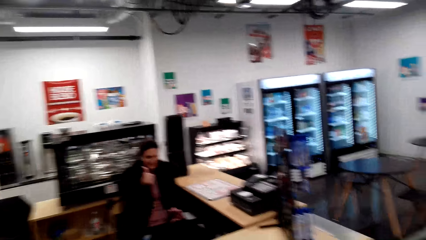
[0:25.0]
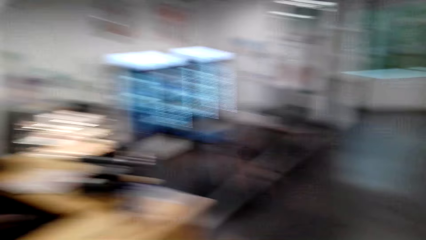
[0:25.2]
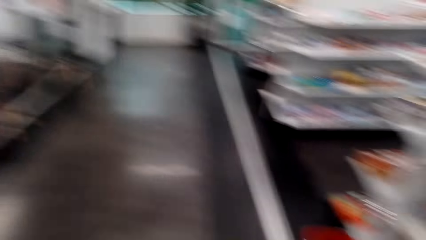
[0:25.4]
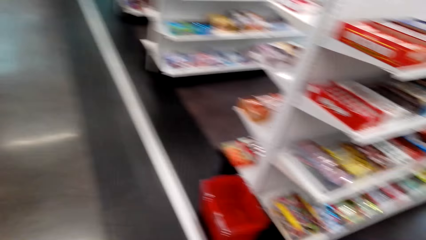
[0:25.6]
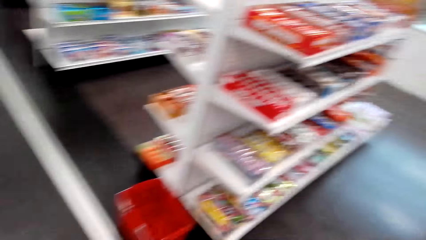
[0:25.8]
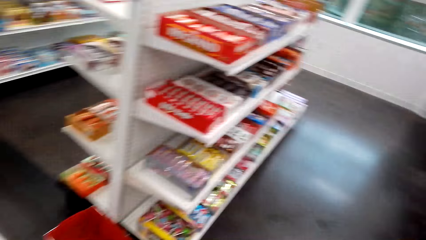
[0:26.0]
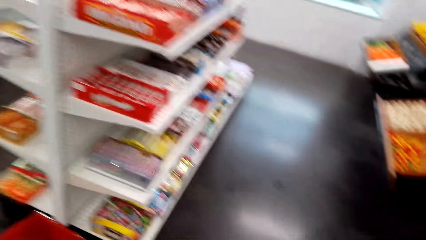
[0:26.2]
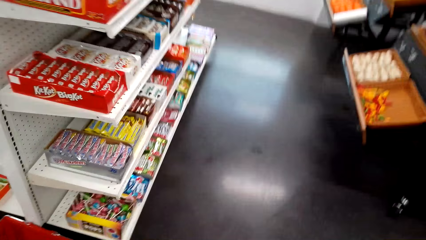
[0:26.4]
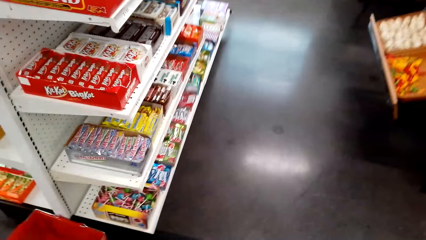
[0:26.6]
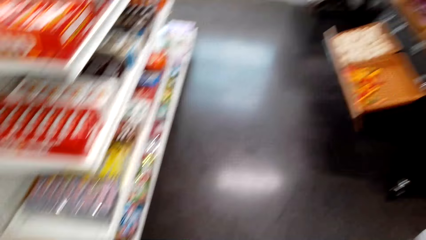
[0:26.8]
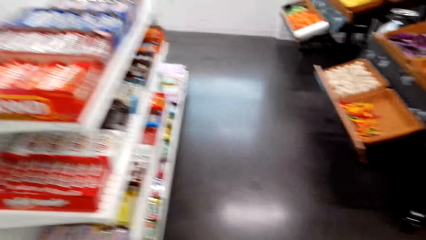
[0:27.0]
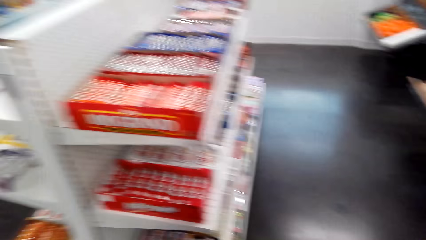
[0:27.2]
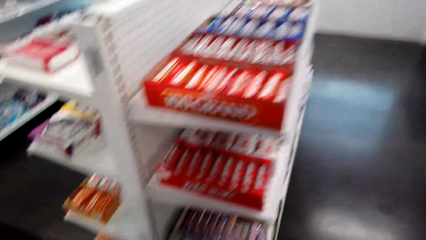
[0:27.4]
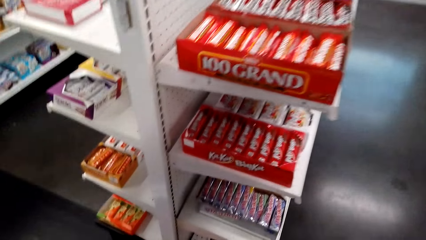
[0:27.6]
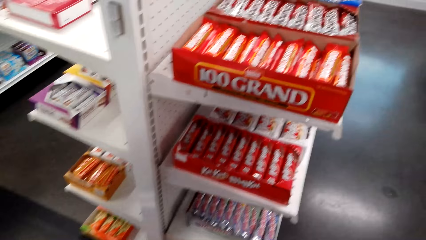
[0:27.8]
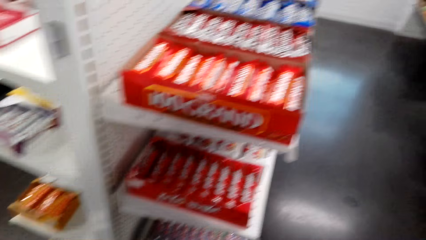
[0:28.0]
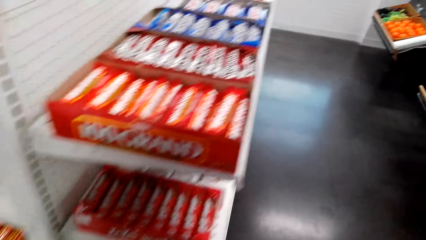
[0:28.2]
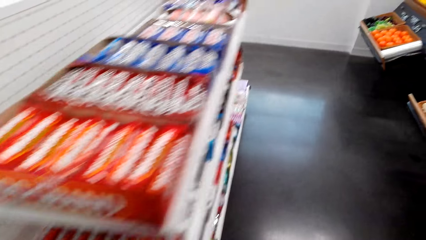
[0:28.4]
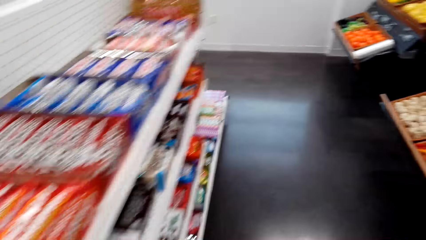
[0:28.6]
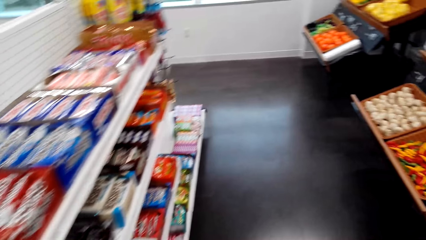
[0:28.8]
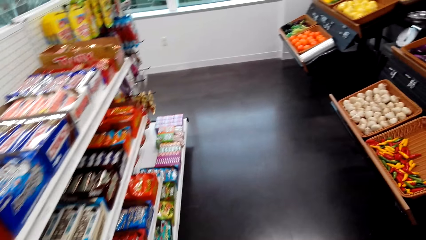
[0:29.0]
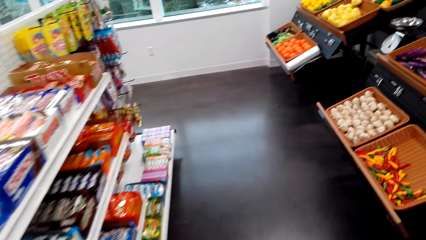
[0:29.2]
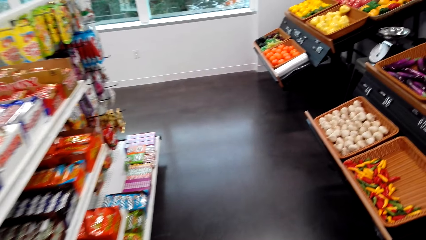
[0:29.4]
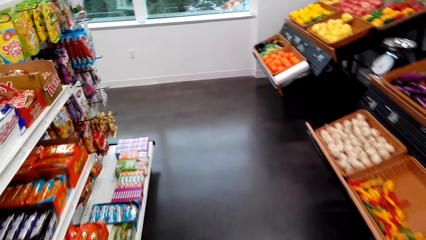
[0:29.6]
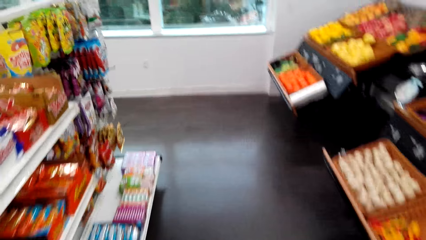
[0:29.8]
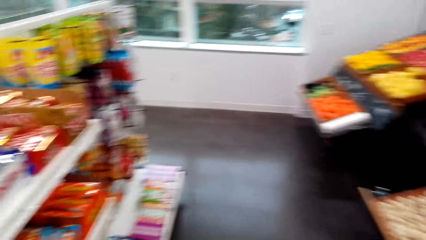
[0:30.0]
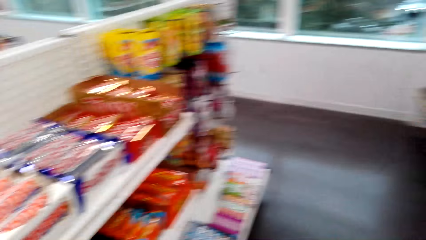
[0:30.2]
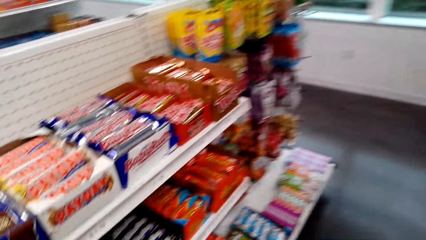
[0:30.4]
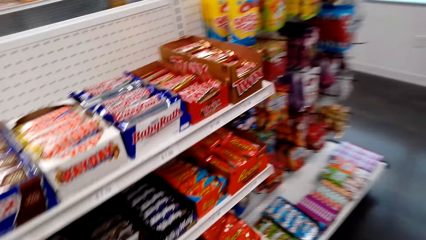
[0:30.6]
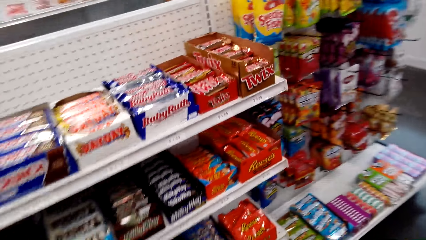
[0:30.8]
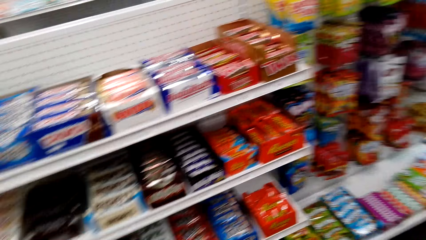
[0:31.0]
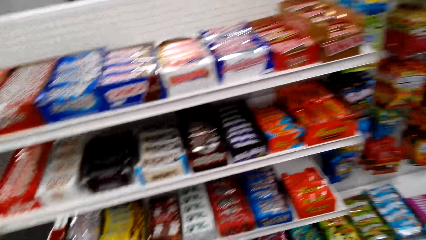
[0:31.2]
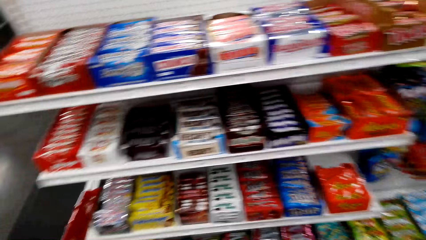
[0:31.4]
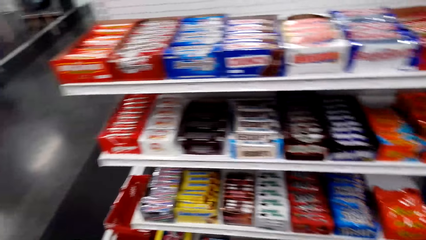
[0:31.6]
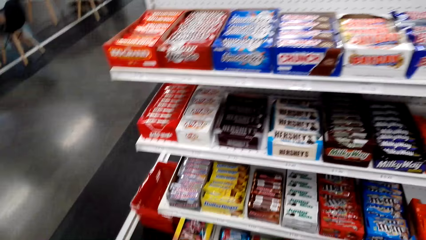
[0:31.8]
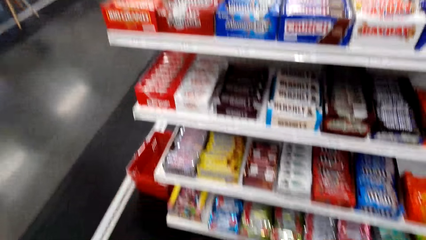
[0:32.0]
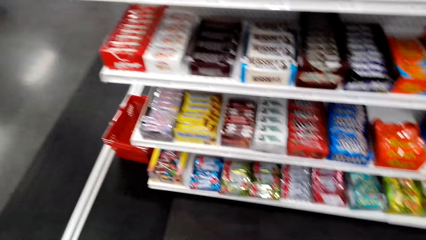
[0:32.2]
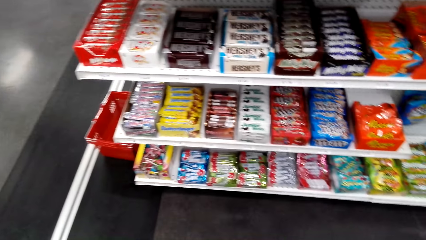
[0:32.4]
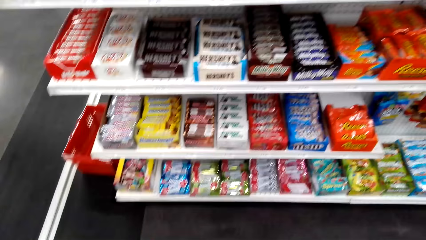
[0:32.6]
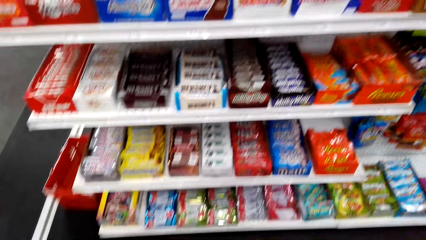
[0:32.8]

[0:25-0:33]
The camera wearer walks around the items in the shelves.

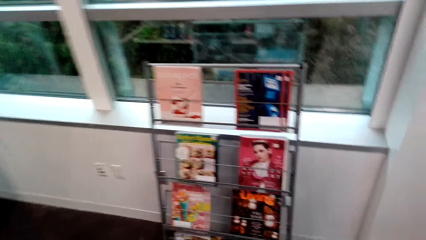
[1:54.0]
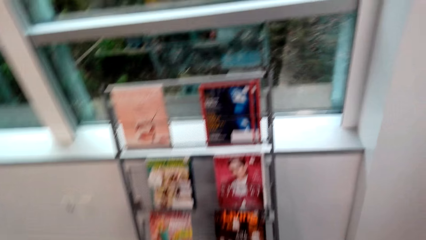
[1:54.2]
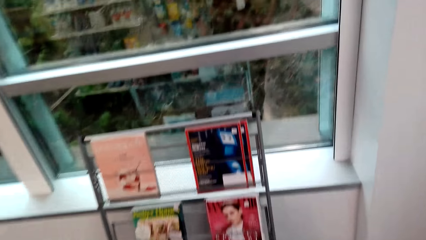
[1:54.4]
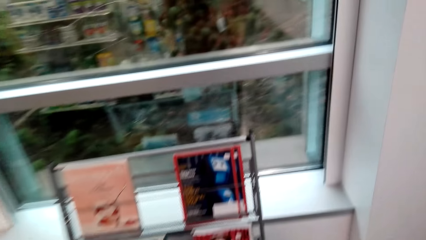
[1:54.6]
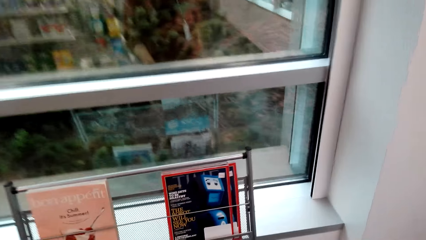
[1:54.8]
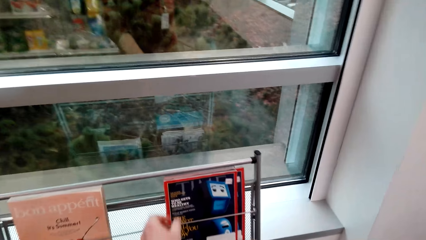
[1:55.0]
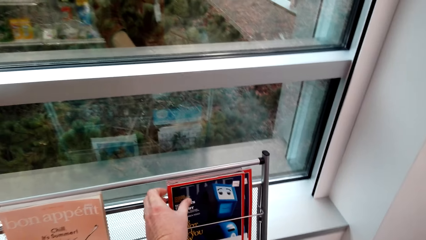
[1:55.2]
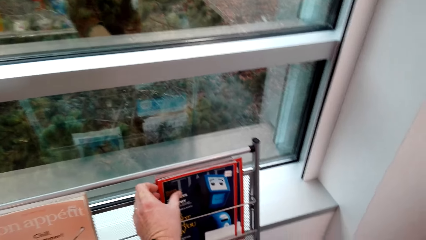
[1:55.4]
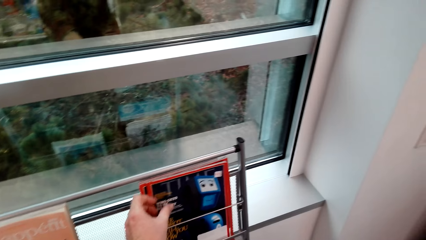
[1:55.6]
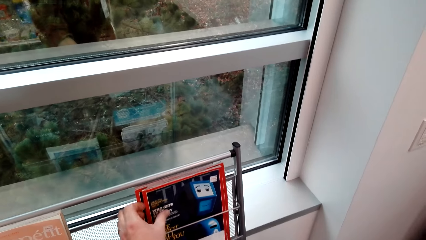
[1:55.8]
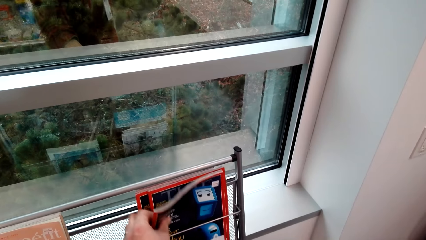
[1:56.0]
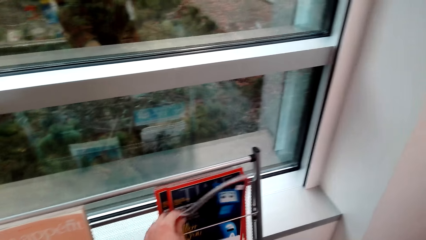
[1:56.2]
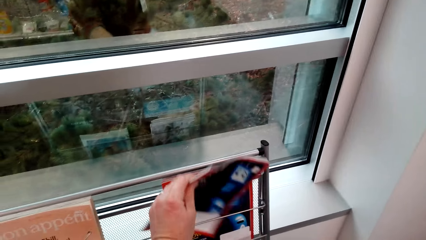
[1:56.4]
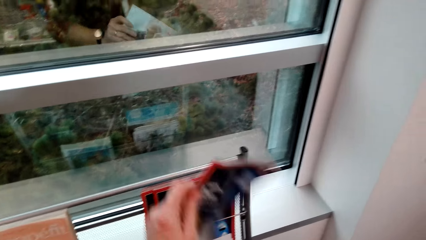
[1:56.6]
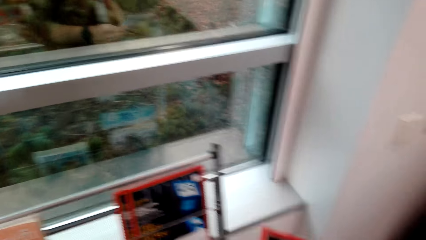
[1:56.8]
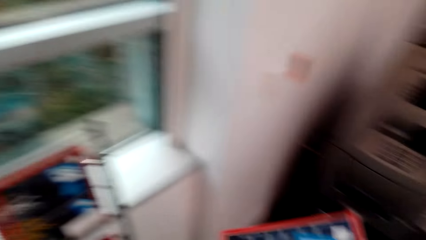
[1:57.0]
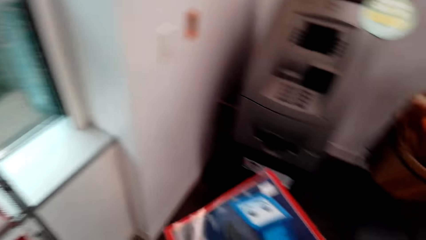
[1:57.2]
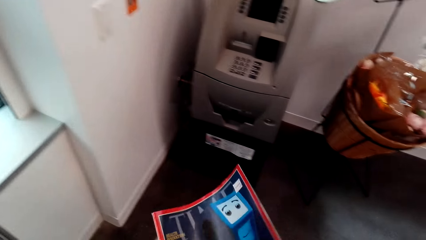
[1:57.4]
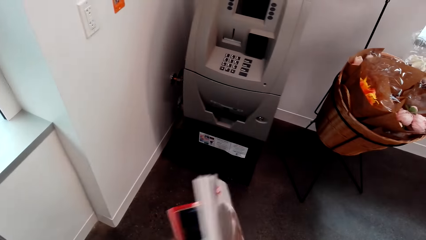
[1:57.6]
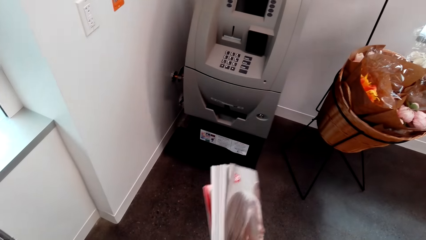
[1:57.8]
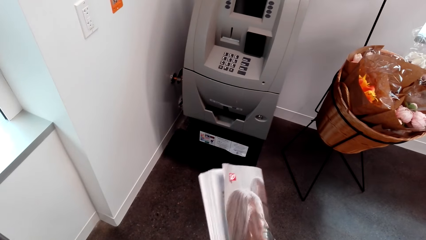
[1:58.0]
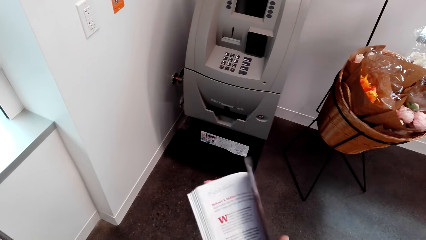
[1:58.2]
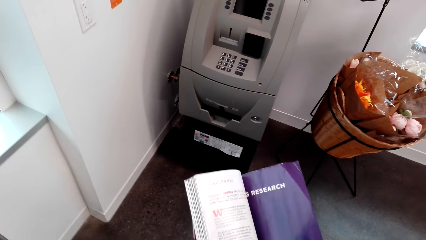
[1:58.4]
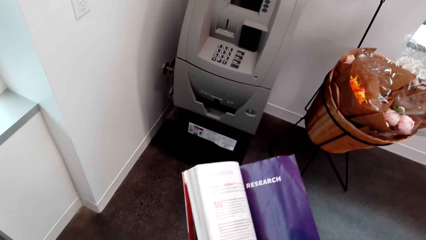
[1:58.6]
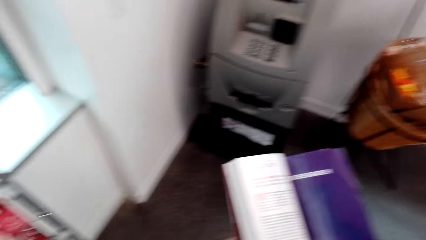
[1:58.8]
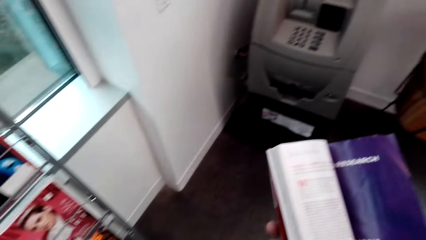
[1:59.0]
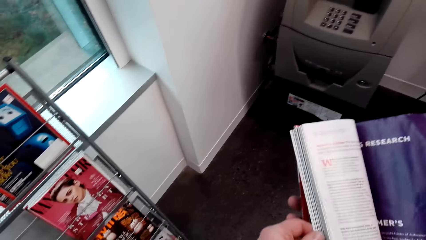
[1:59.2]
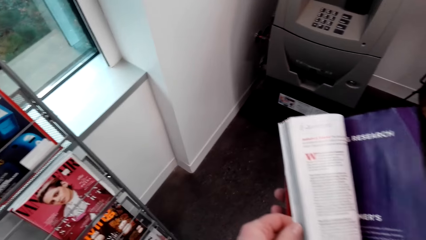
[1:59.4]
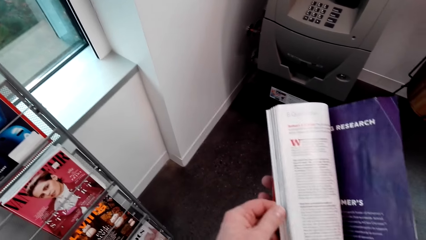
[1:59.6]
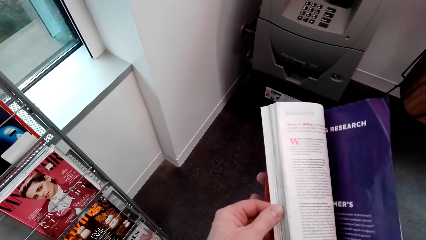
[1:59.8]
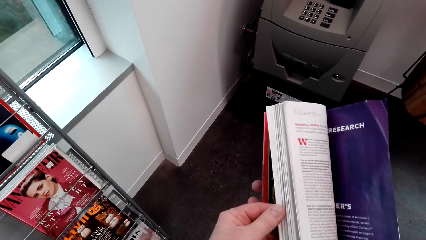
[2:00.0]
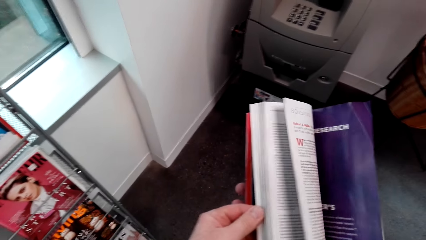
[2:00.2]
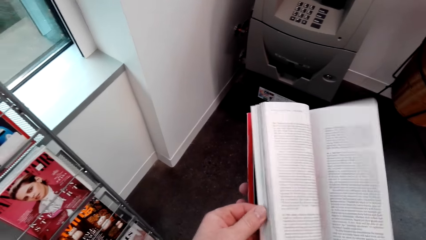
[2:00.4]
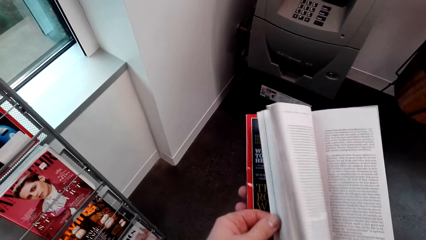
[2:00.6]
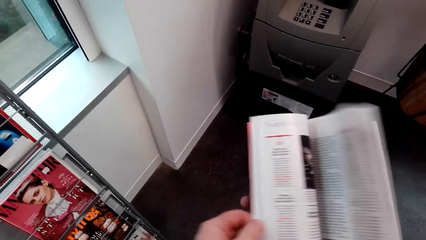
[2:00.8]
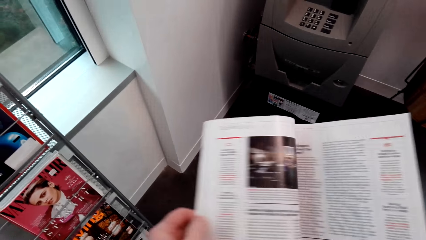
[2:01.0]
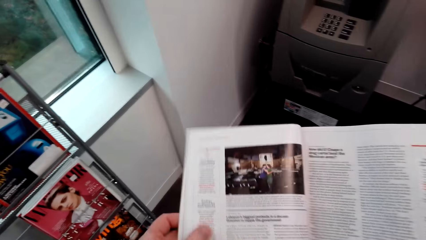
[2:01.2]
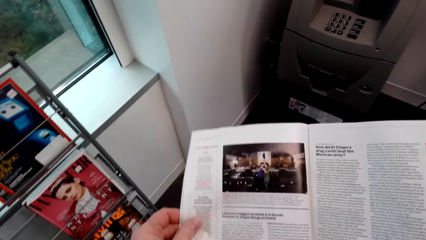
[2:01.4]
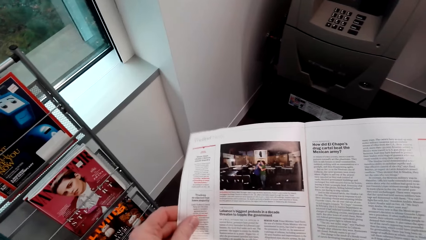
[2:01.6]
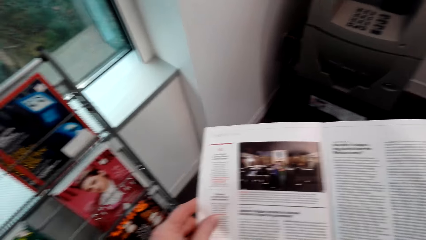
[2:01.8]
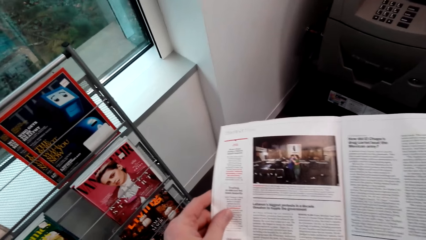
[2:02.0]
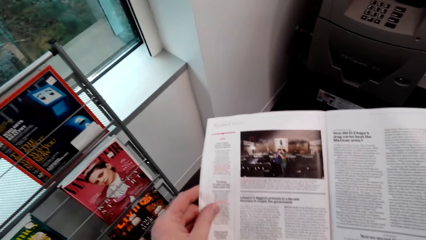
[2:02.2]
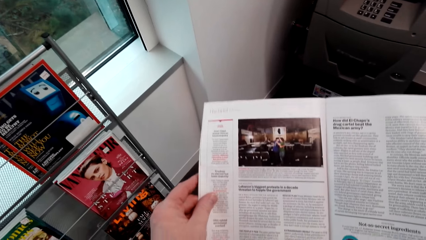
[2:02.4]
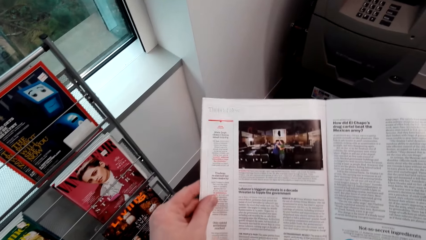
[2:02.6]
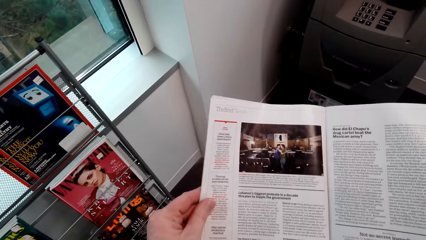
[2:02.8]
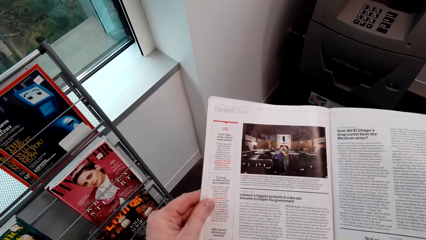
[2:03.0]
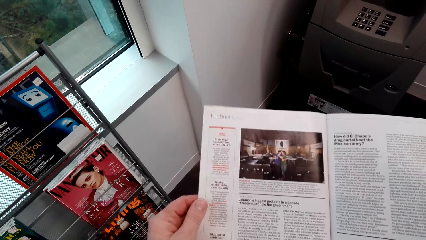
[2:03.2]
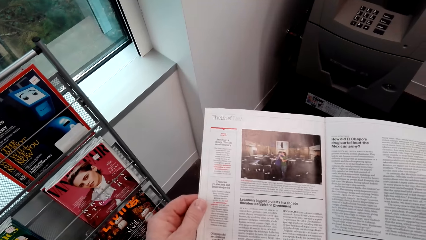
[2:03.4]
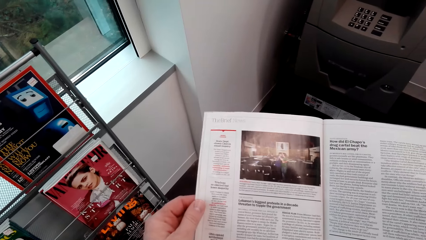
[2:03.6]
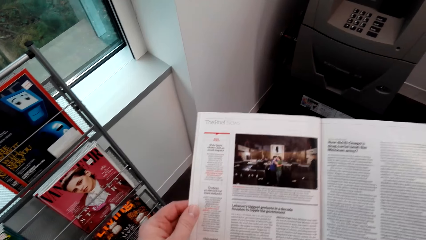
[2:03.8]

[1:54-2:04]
The camera wearer picks up a magazine from the rack. They open the pages of the magazine and go through the magazine.
